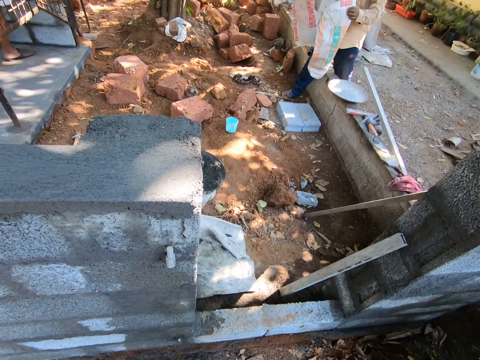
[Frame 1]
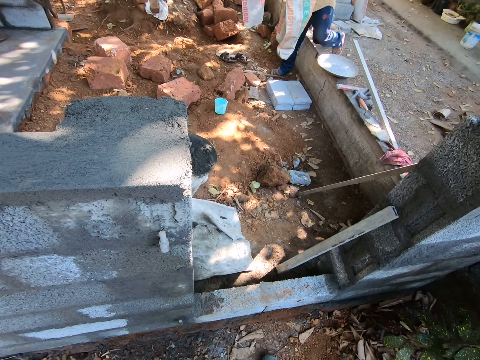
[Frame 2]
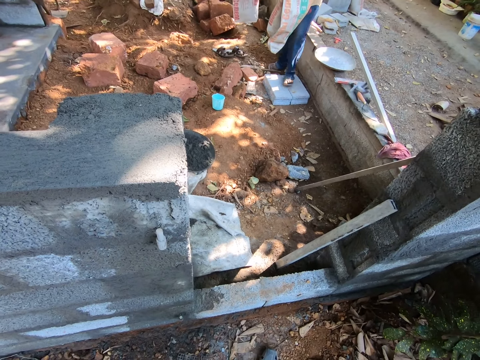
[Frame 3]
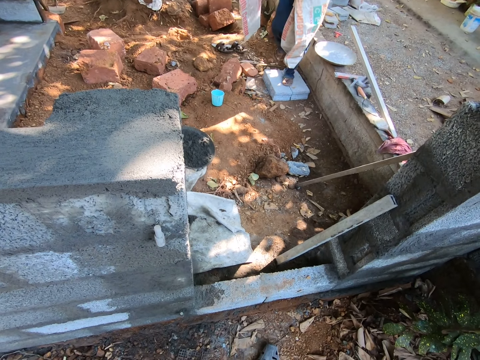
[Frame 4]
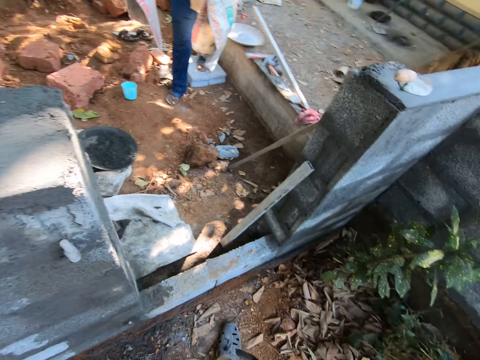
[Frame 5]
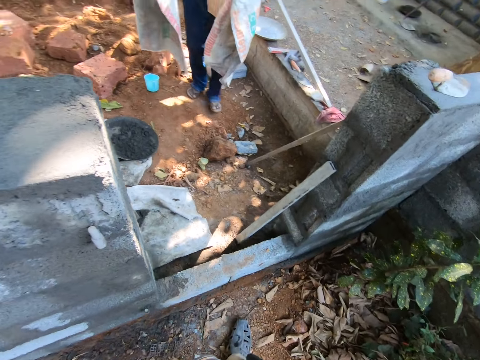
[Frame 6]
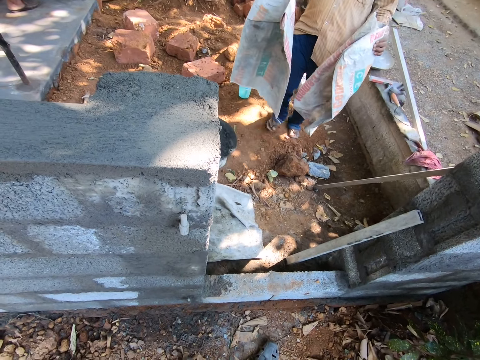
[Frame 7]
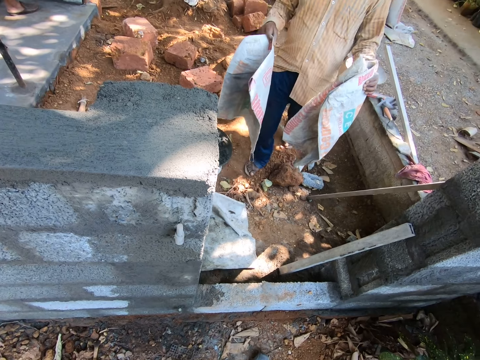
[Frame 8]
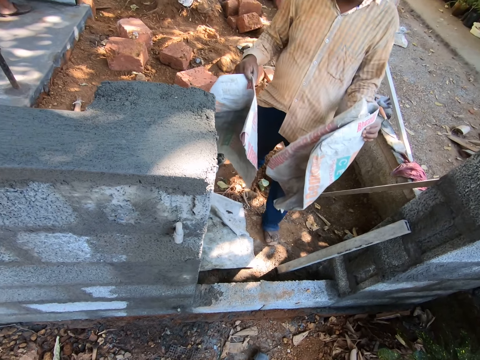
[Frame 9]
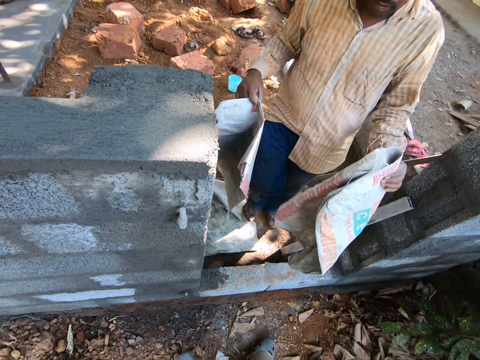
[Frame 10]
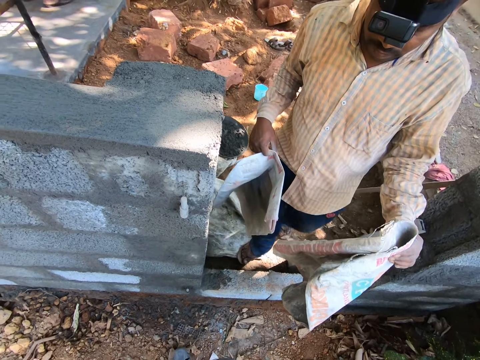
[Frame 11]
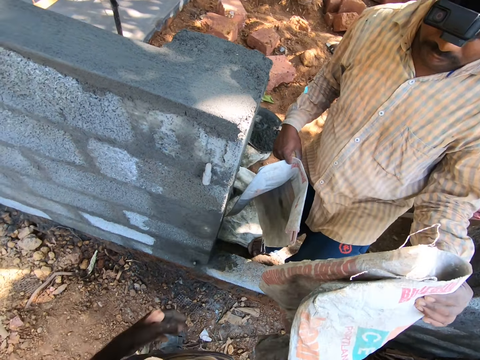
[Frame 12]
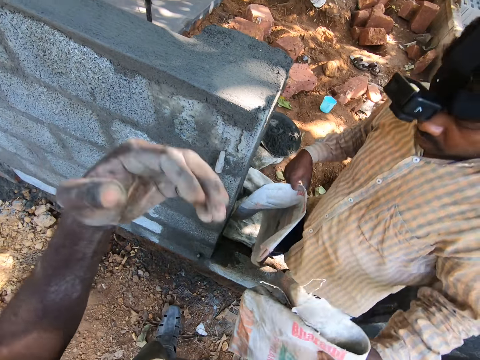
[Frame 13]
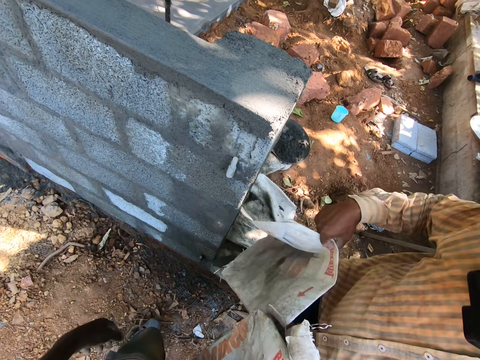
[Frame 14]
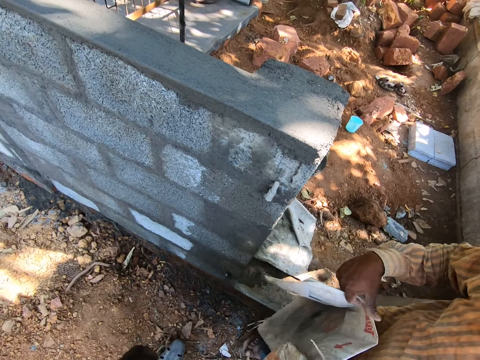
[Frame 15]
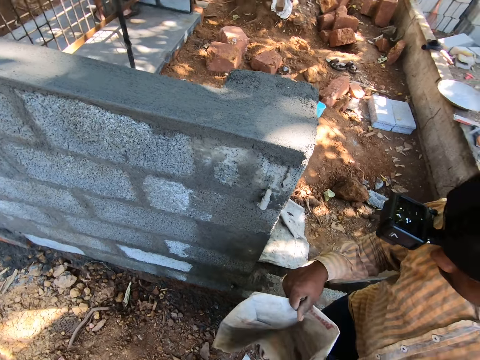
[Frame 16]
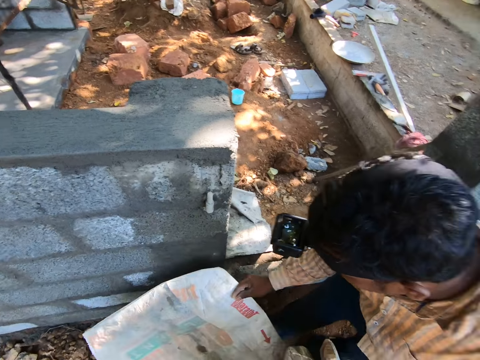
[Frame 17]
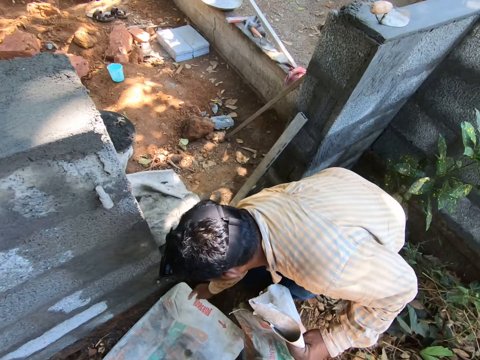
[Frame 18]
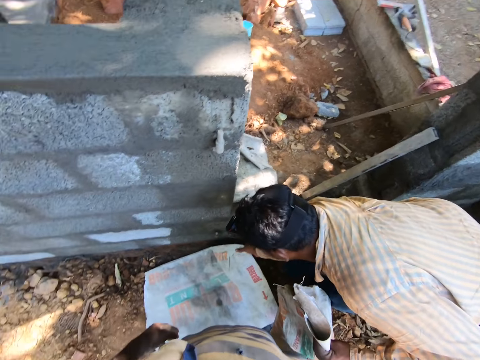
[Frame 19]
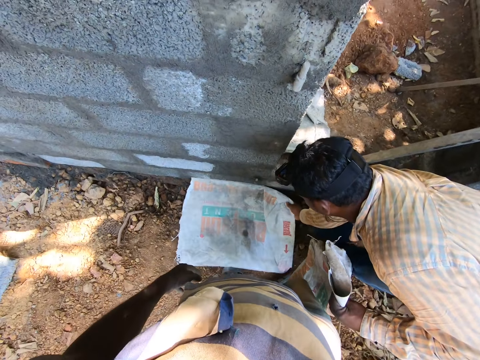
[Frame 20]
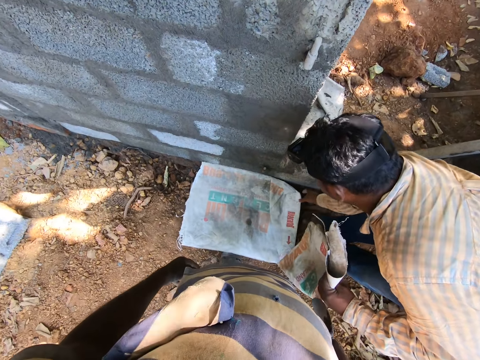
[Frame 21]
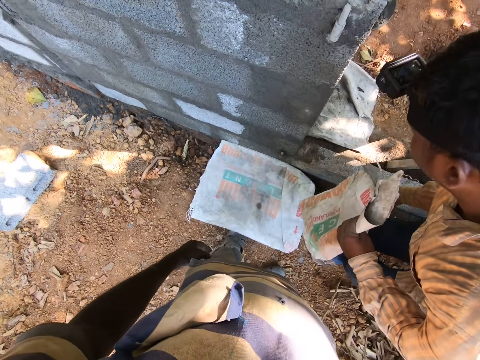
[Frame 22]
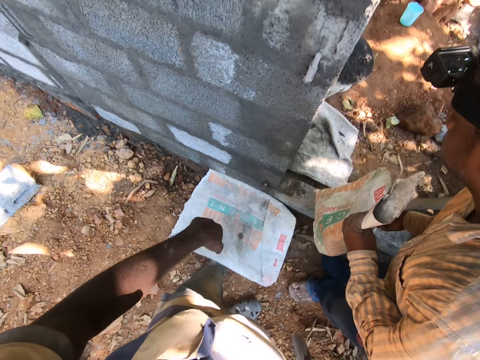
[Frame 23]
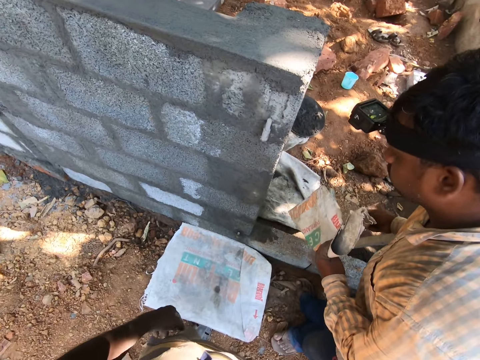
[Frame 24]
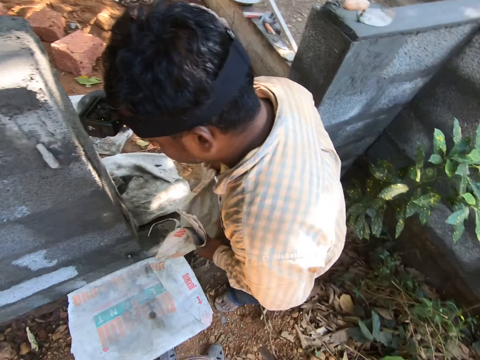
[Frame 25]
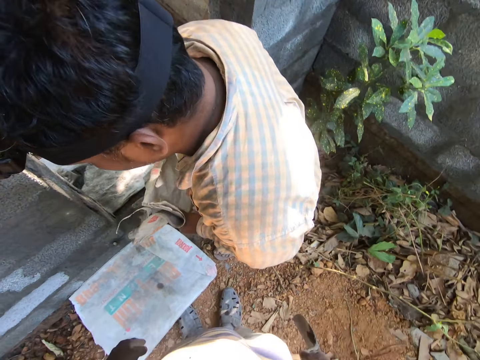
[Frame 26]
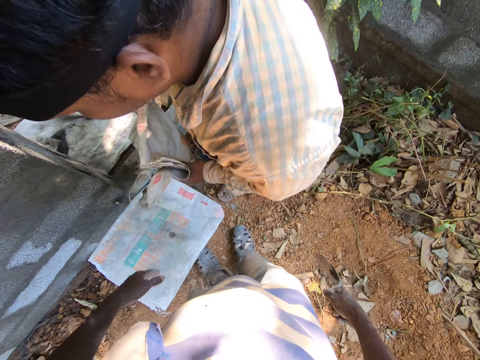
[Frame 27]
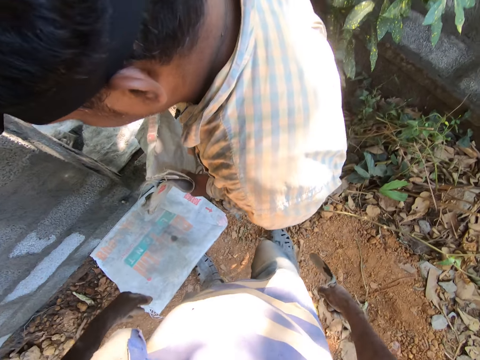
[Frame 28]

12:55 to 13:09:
A man walks around the construction site. The camera wearer lifts up the hand. They talk to the man. The man drops the cement bag on the ground with his right hand. The camera wearer talks to the man.

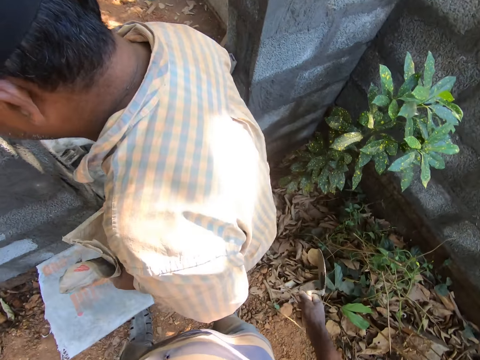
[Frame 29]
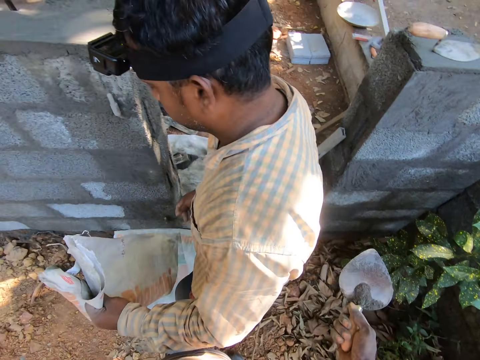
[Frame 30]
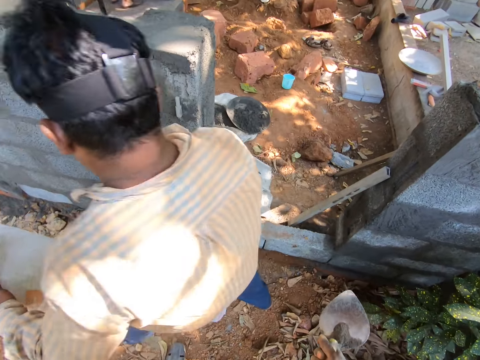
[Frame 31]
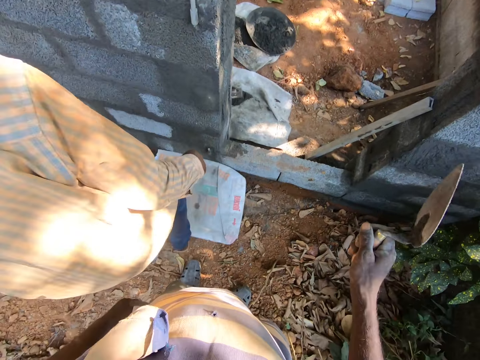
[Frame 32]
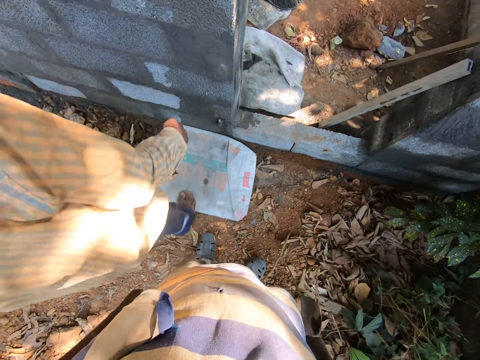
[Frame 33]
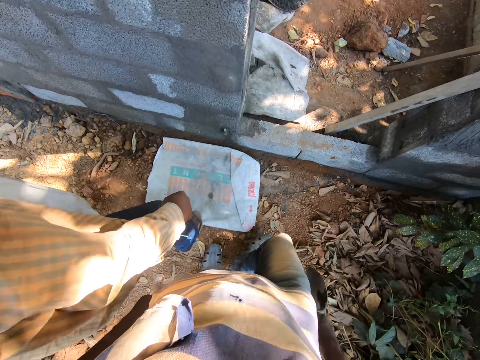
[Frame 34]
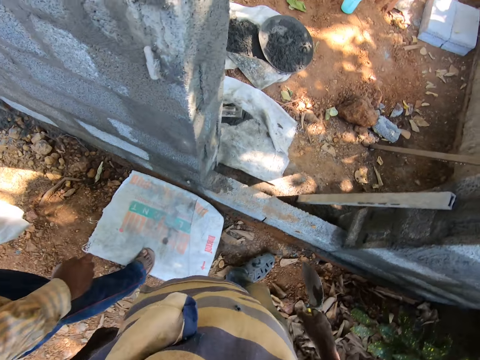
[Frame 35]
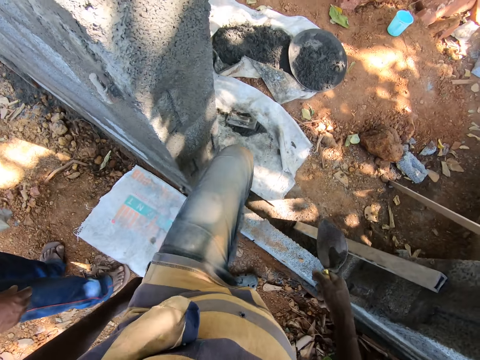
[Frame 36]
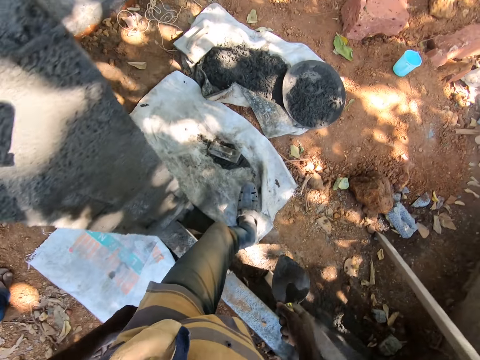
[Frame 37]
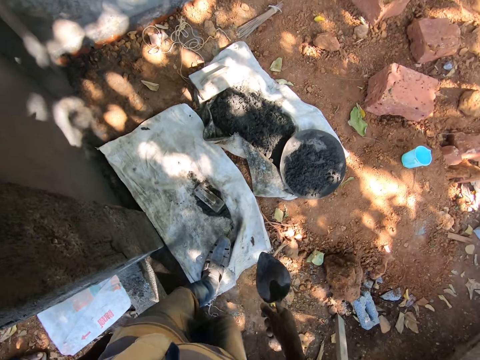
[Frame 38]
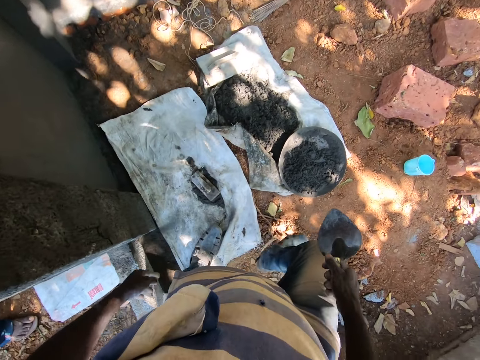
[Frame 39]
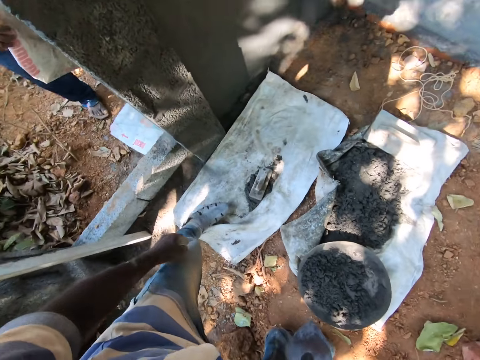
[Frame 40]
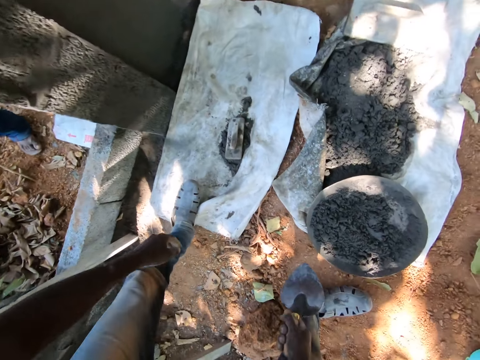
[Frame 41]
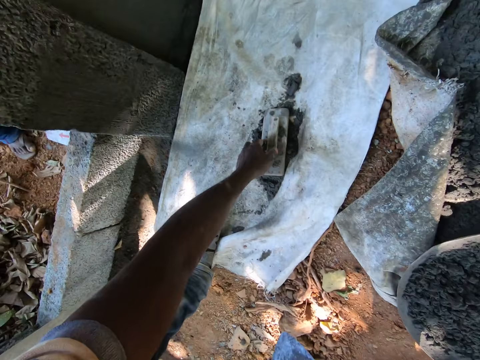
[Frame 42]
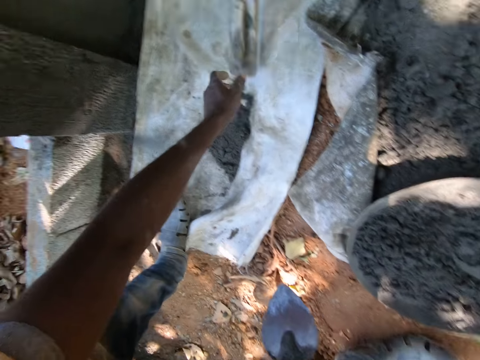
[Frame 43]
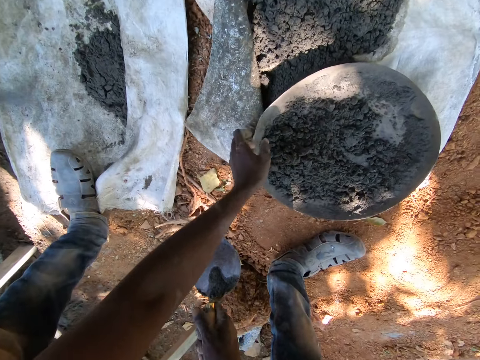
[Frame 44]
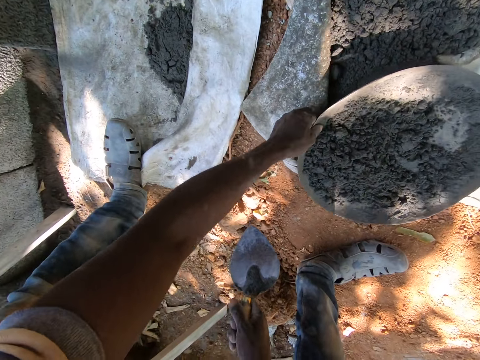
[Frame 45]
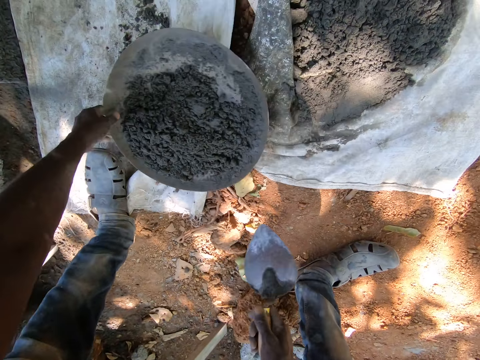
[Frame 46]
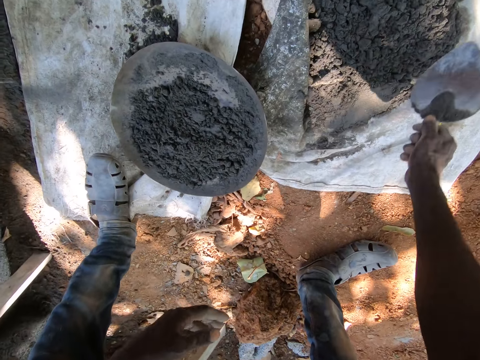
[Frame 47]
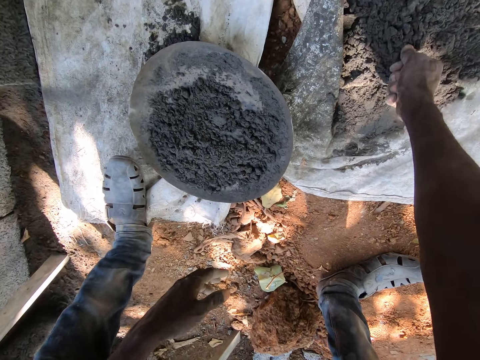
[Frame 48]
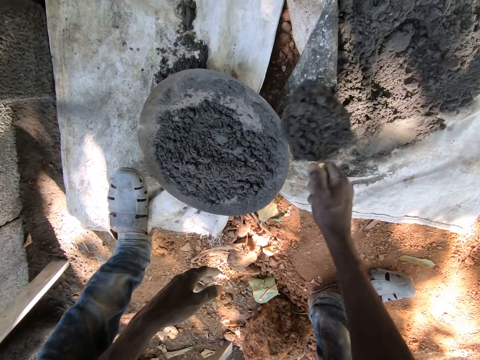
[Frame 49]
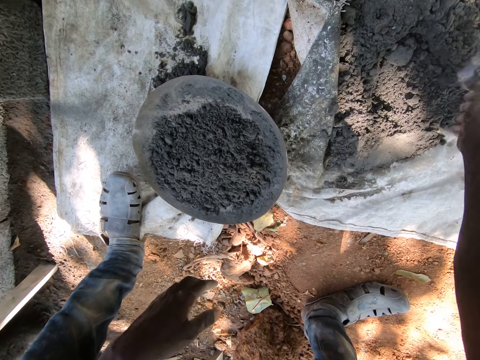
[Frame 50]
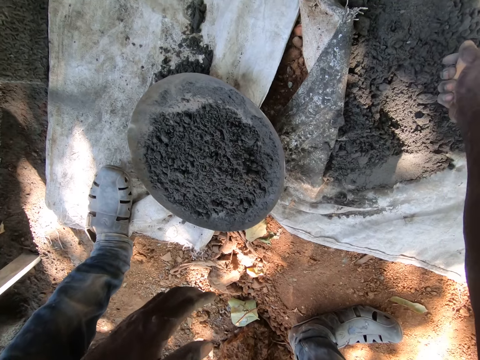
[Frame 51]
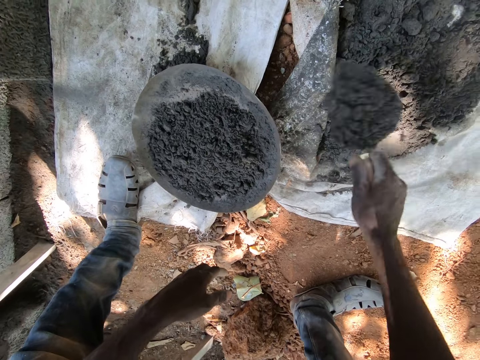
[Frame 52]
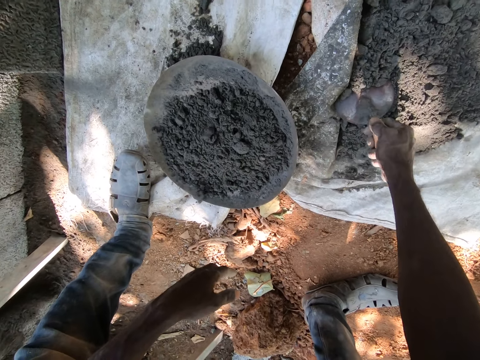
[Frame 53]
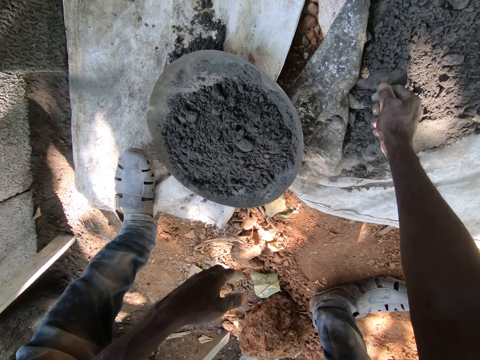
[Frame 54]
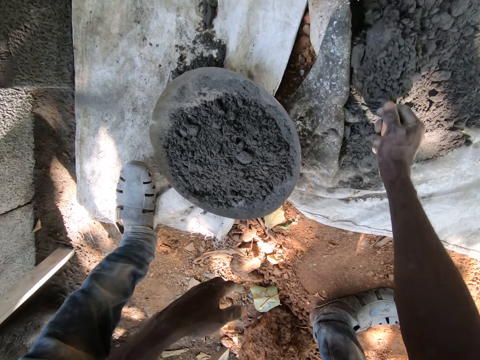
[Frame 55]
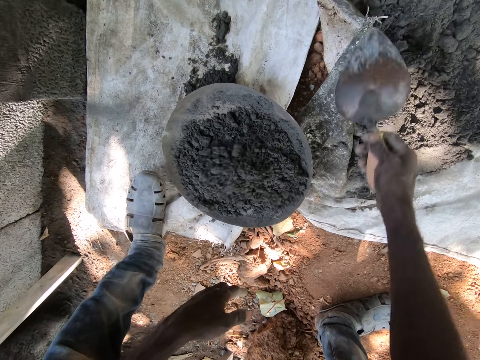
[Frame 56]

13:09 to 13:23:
The camera wearer lifts up the hand. A man adjusts the cement bag on the ground with his right leg. The camera wearer moves around the construction site. He picks a wooden float from the white sack on the ground with his left hand. He drops the wooden float on the ground with his left hand. He pulls the head pan or concrete pan on the ground with his left hand. He takes the concrete pan. He scoops cement from the sack on the ground with the hand trowel in his right hand. He pours the cement in the head pan on the ground with the hand trowel in his right hand. He scoops cement from the sack on the ground with the hand trowel in his right hand. He pours the cement in the head pan on the ground with the hand trowel in his right hand. He scoops cement from the sack on the ground with the hand trowel in his right hand. He pours the cement in the head pan on the ground with the hand trowel in his right hand.
